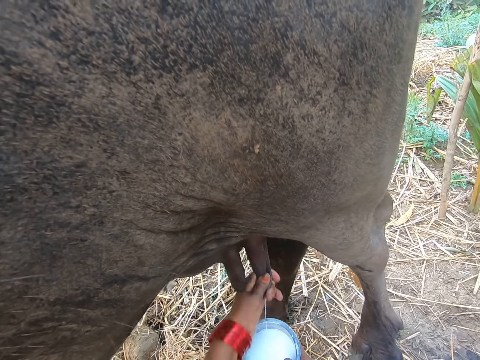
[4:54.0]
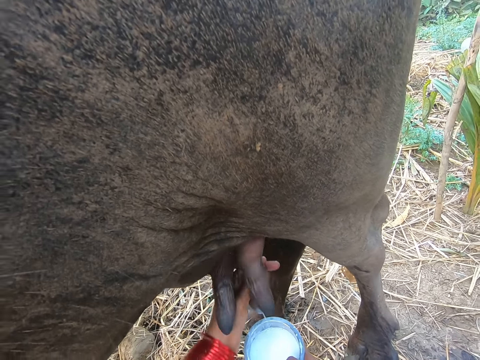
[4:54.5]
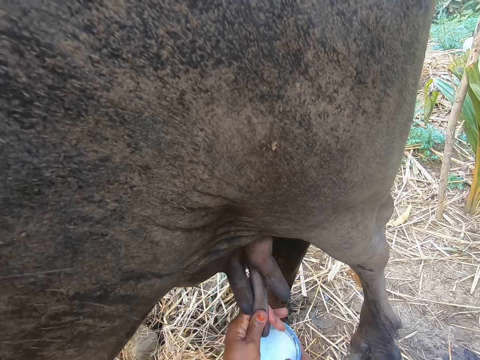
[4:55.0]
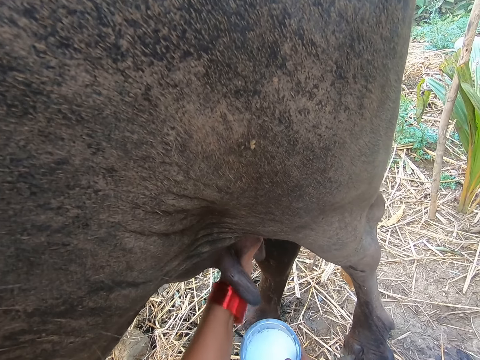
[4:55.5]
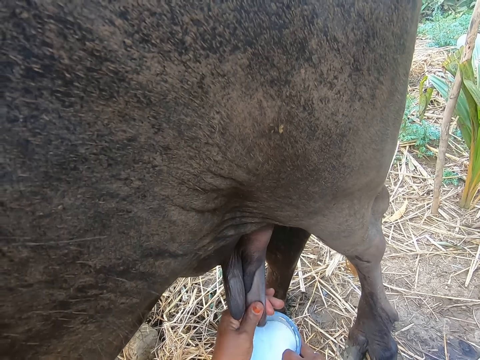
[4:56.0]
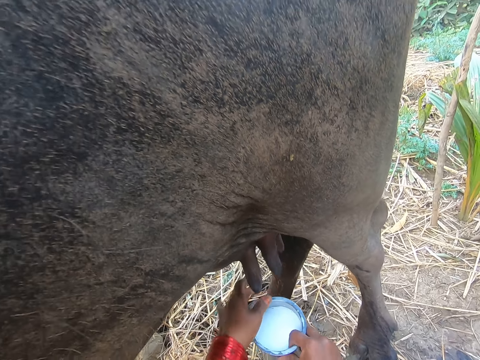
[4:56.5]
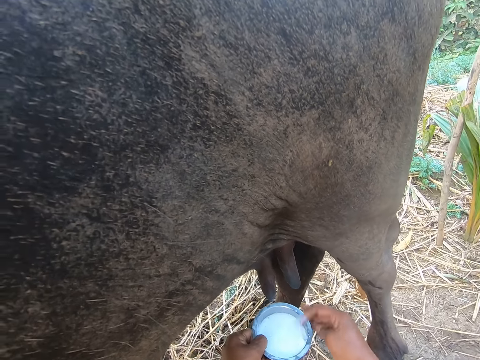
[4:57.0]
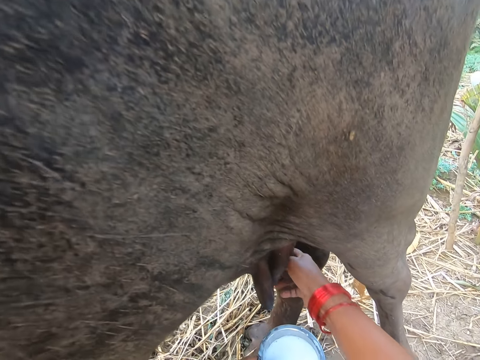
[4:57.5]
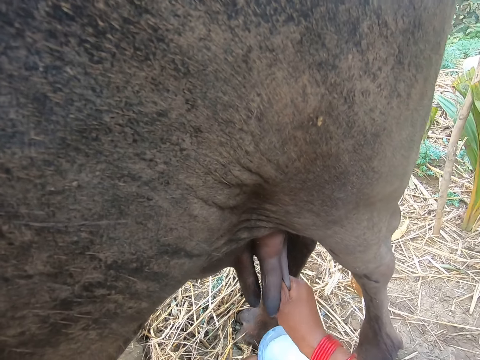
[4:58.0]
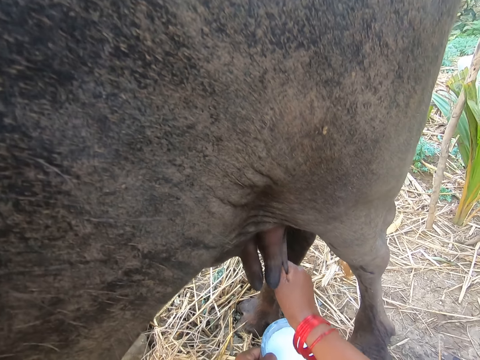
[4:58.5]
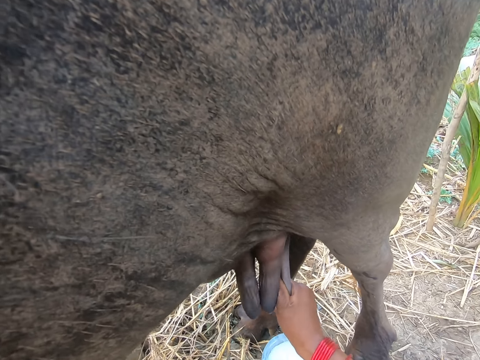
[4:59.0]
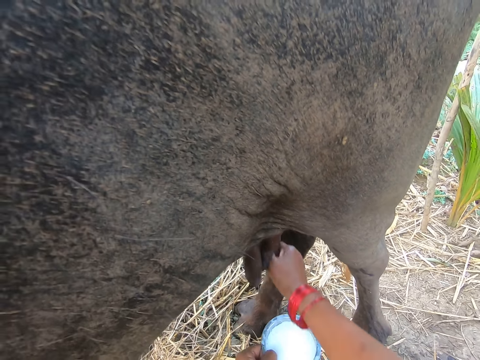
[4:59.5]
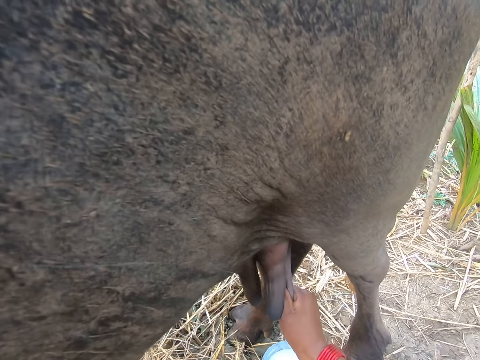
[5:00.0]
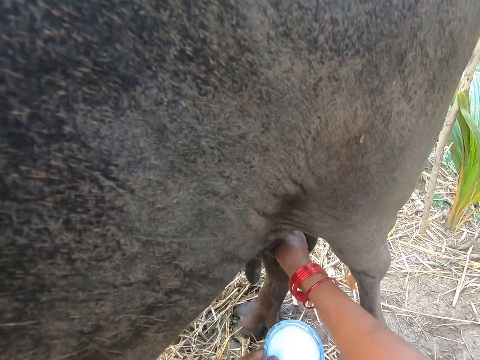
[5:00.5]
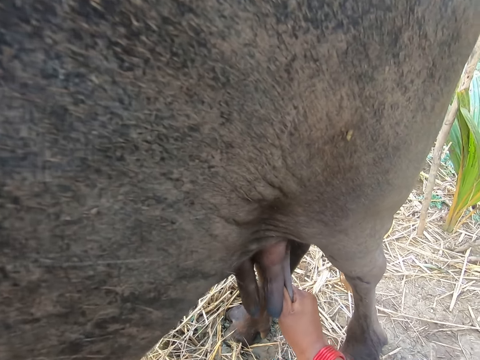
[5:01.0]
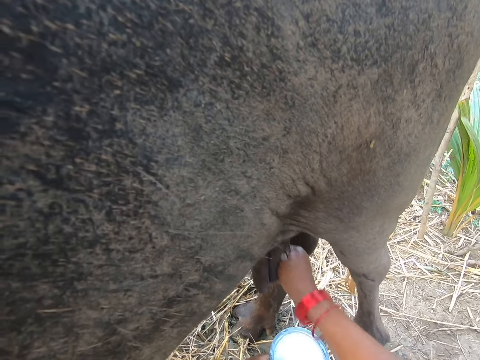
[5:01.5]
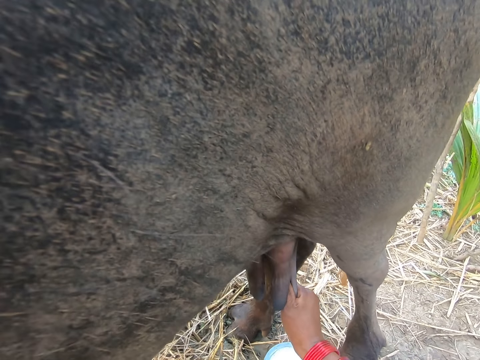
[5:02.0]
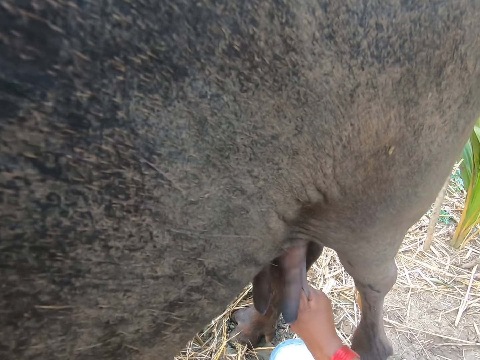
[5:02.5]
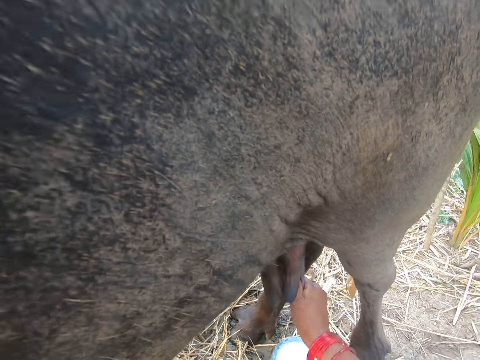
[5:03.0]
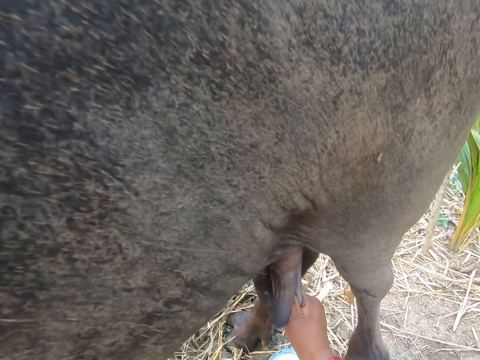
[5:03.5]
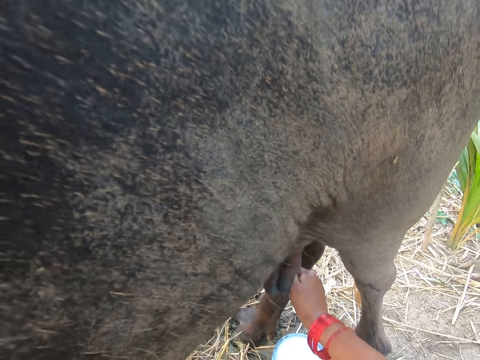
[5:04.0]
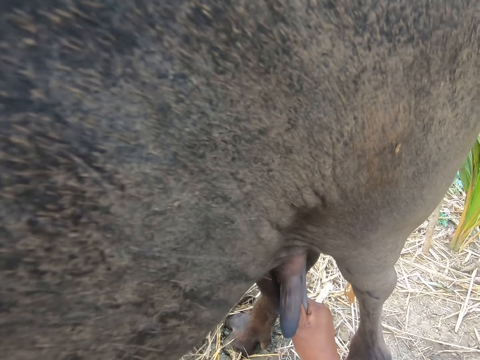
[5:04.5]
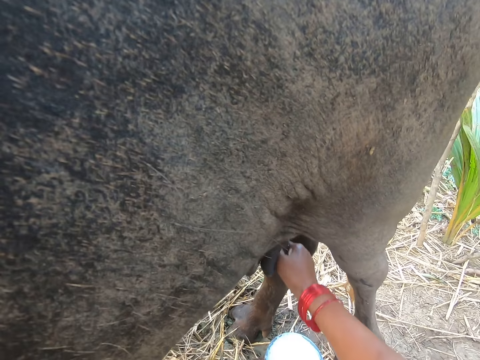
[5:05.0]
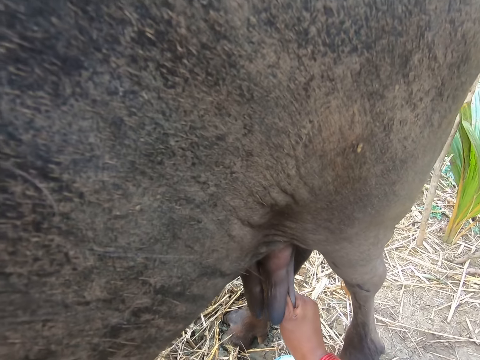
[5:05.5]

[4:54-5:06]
The camera wearer passes the cup from her right hand to her left hand. She milks the cow.

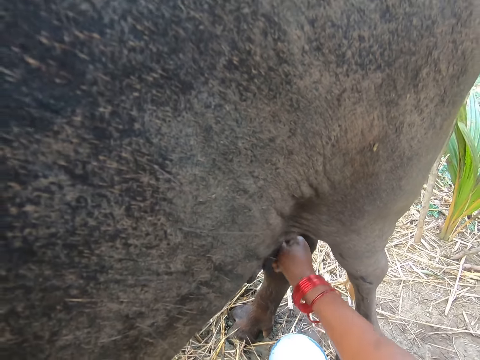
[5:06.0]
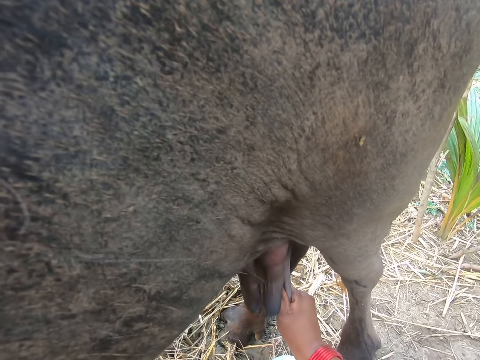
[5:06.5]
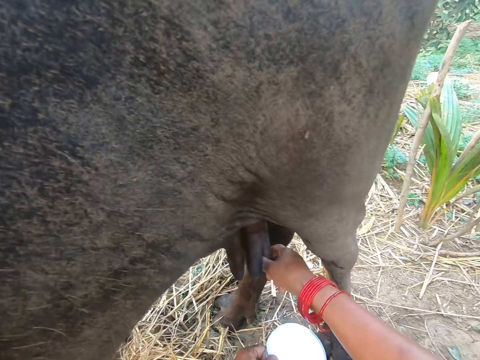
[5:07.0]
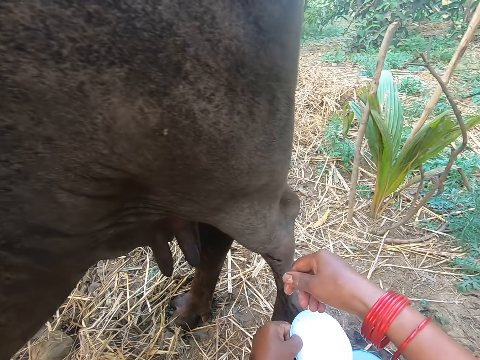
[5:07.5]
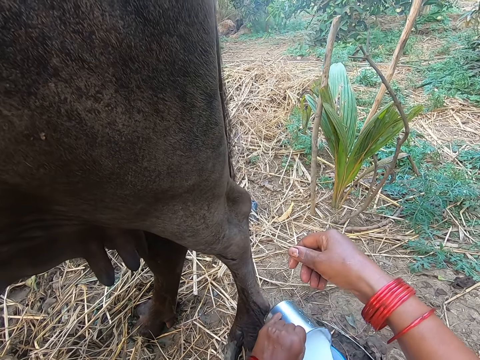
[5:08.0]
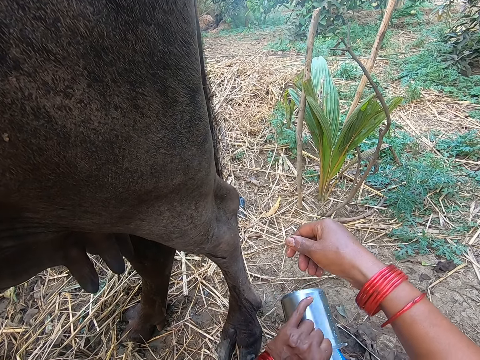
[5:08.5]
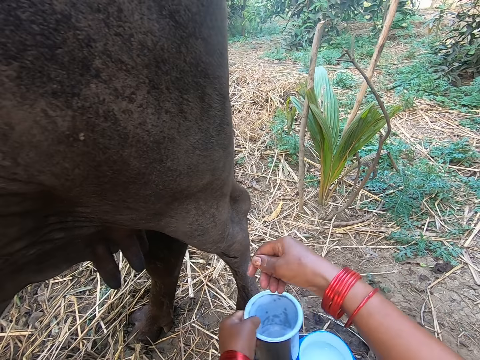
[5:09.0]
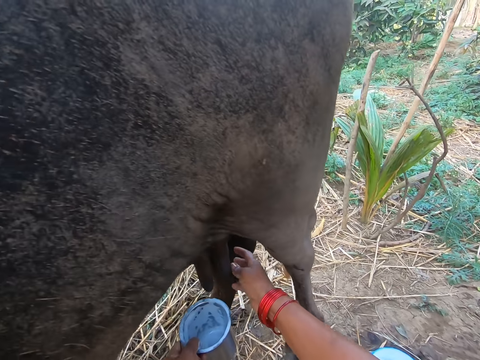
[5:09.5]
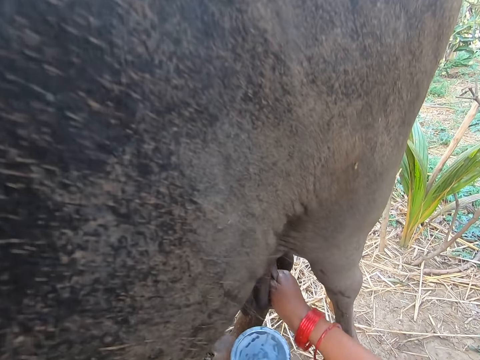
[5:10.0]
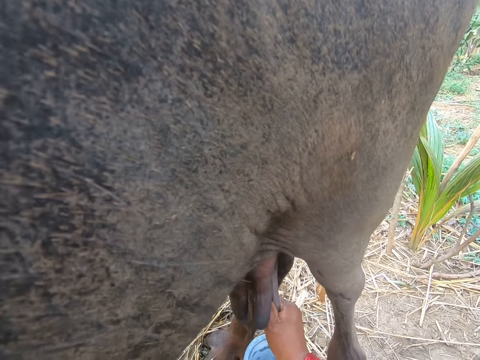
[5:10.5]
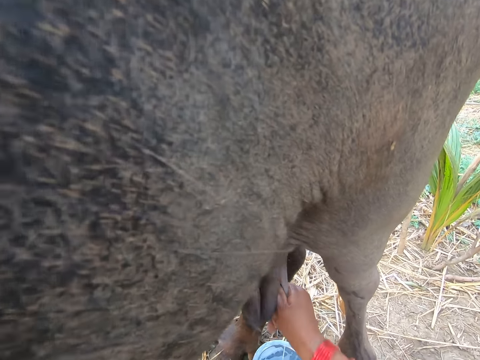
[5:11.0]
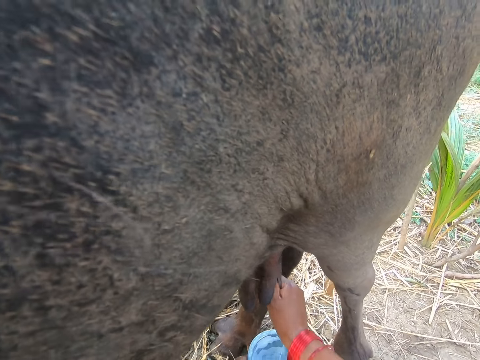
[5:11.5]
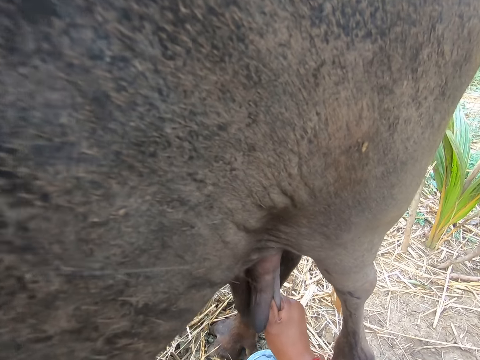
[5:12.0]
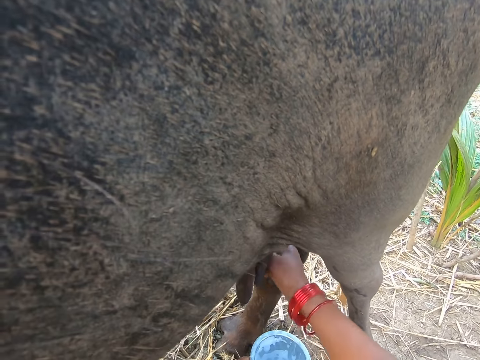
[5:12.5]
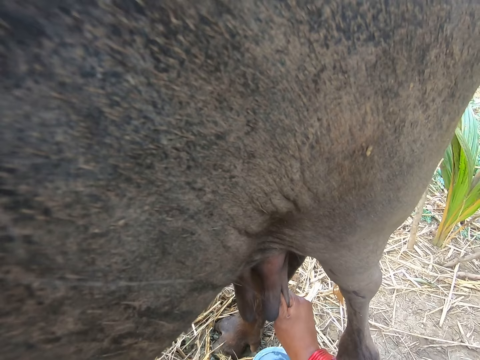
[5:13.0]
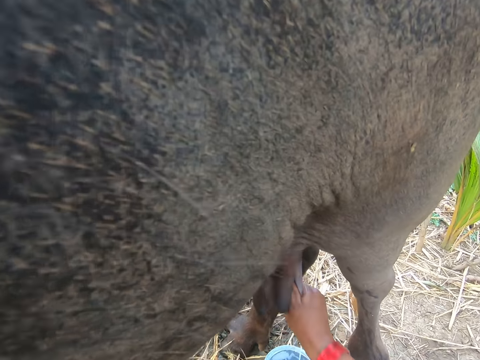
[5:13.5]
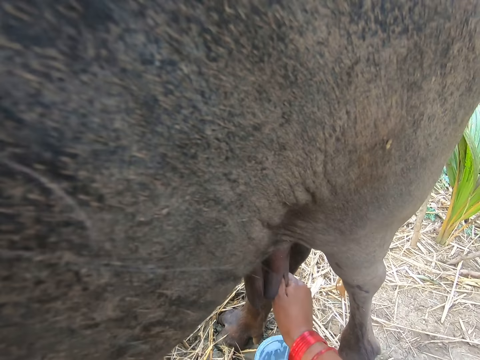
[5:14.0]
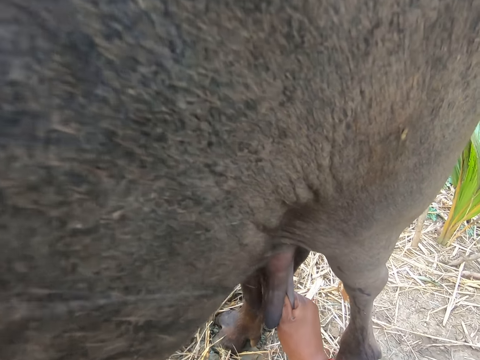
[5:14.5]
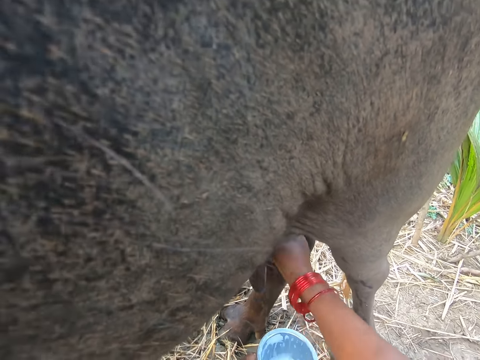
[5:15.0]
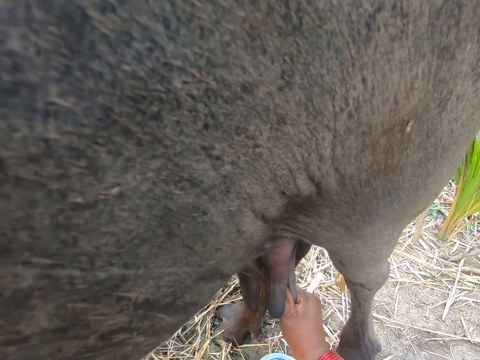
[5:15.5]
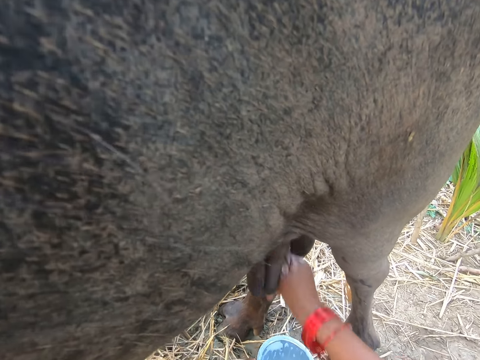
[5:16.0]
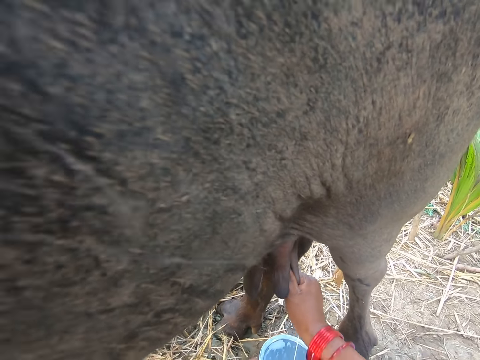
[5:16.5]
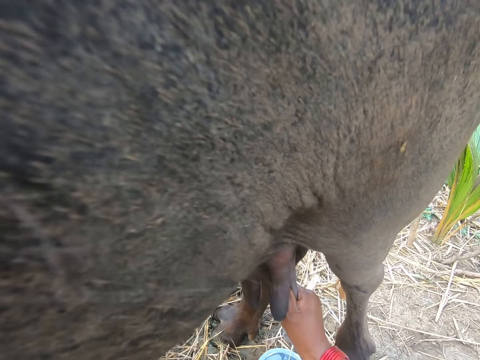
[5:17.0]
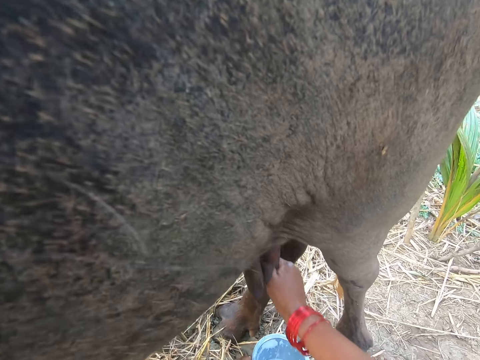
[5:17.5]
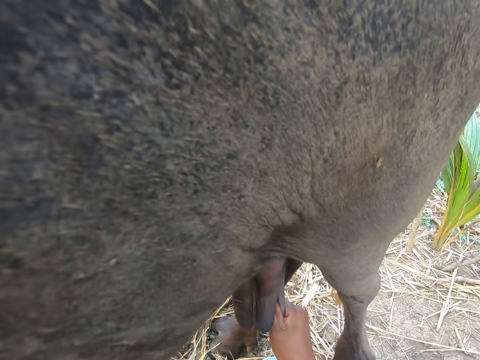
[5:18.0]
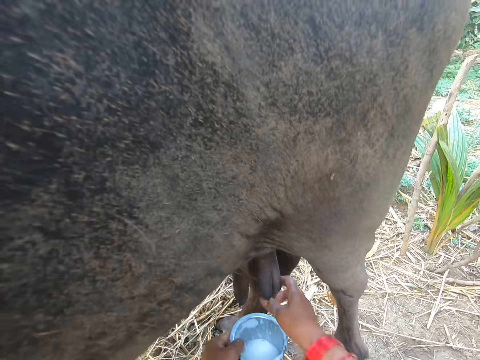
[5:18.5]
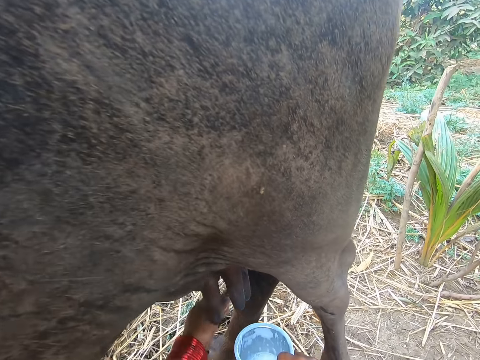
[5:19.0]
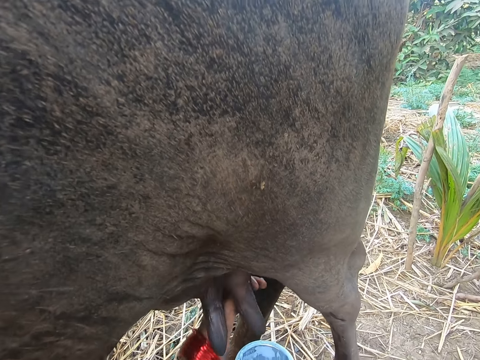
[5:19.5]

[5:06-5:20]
The camera wearer pours the milk from the metal into a plastic bucket. He milks the cow. He transfers the container to his right hand. He milks the cow.
